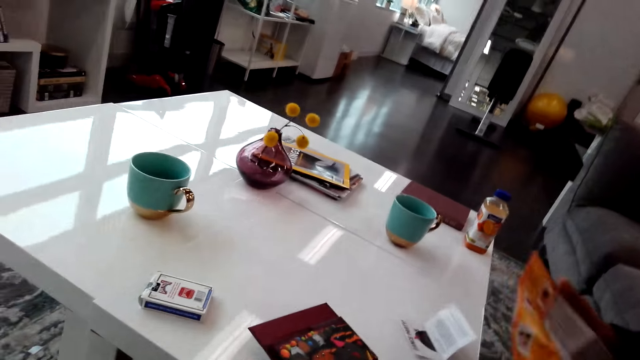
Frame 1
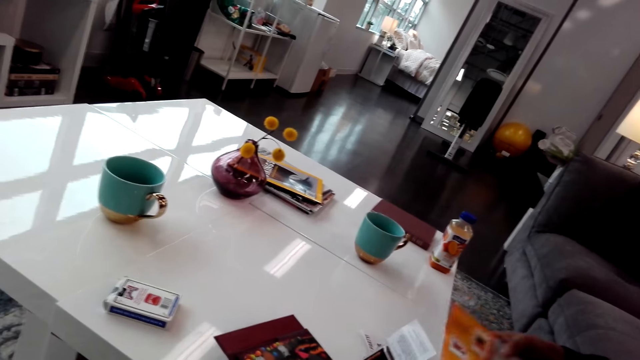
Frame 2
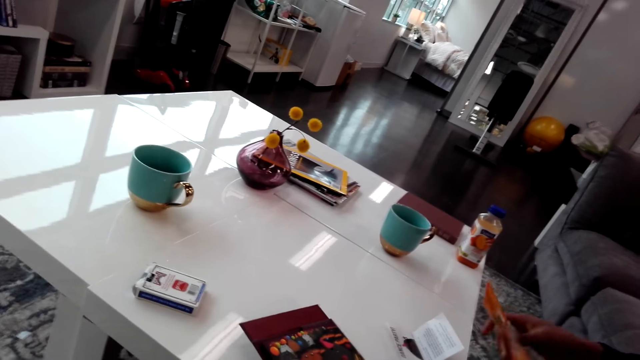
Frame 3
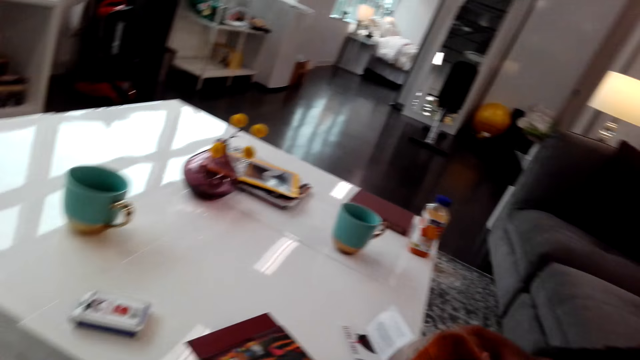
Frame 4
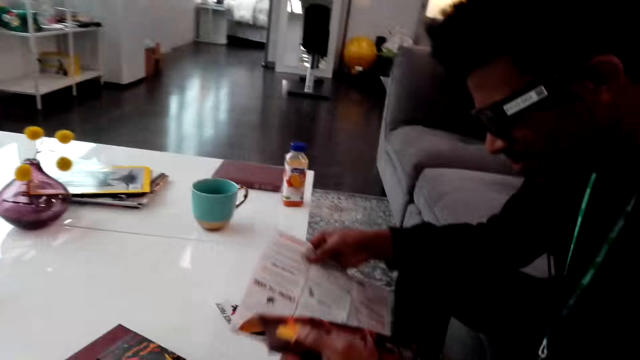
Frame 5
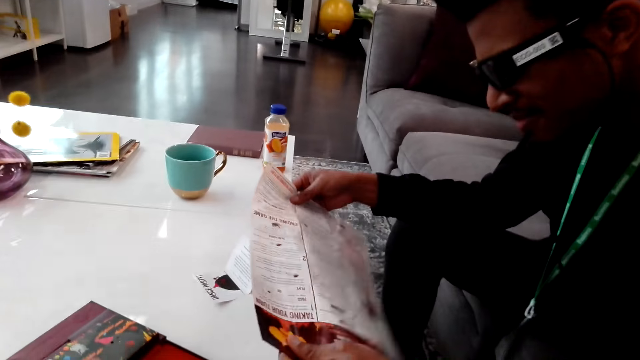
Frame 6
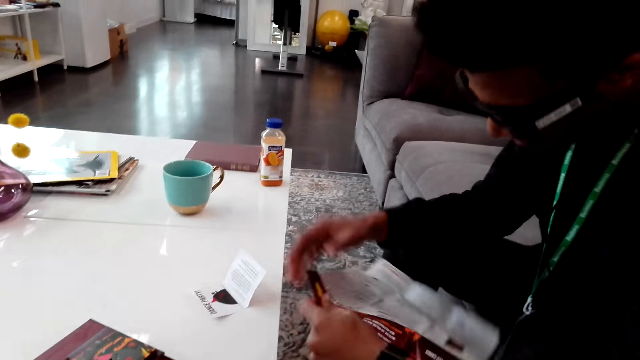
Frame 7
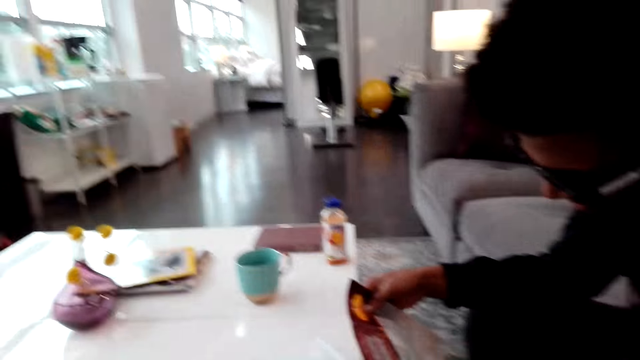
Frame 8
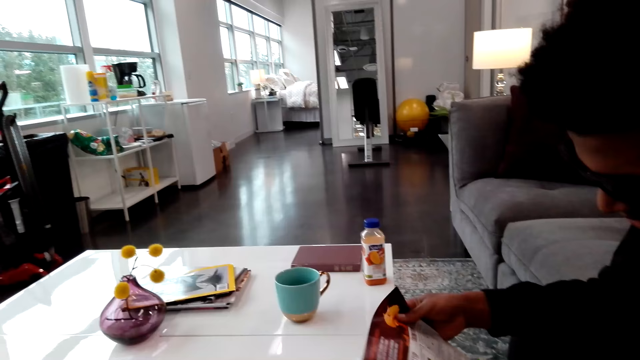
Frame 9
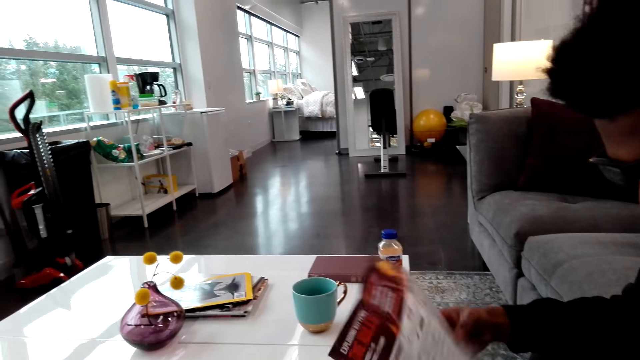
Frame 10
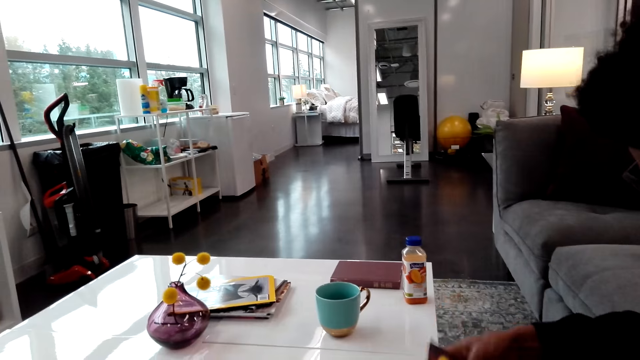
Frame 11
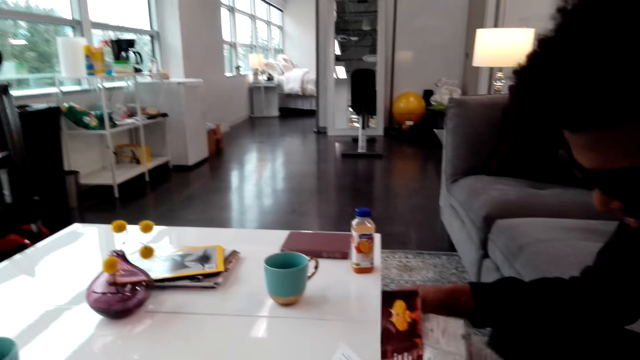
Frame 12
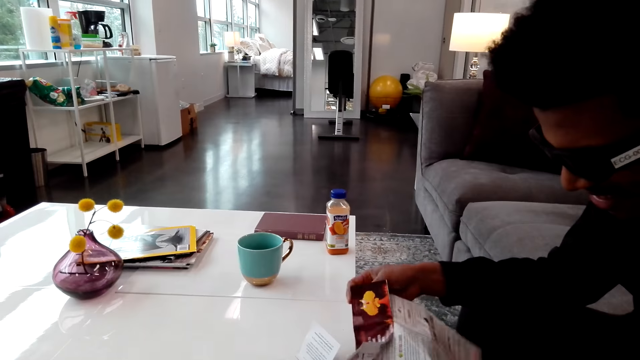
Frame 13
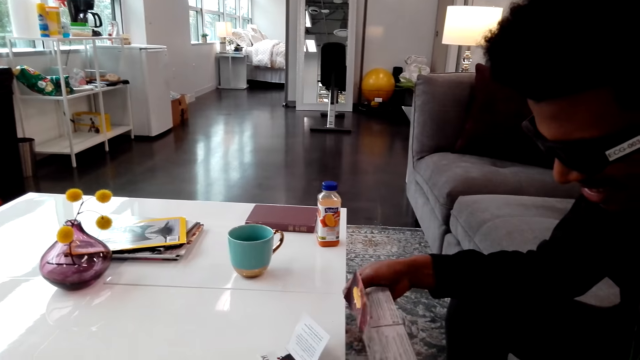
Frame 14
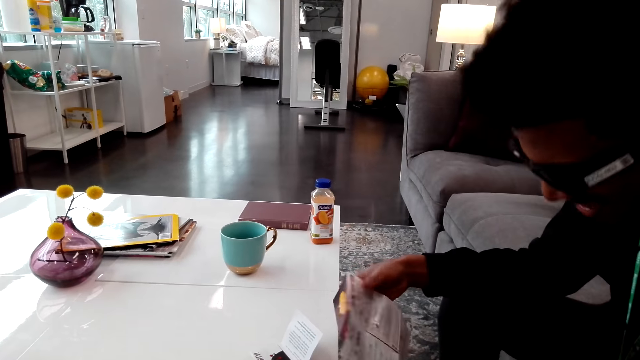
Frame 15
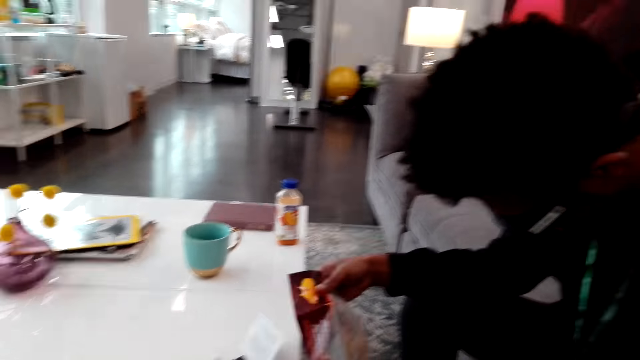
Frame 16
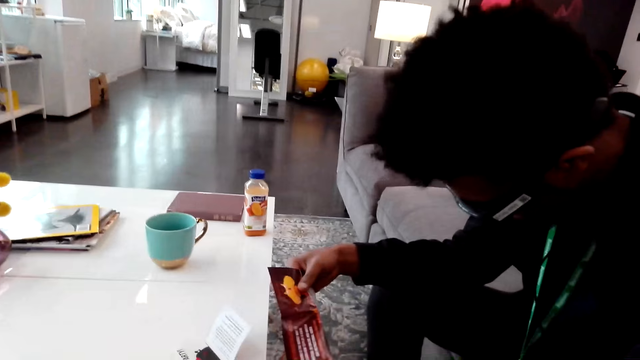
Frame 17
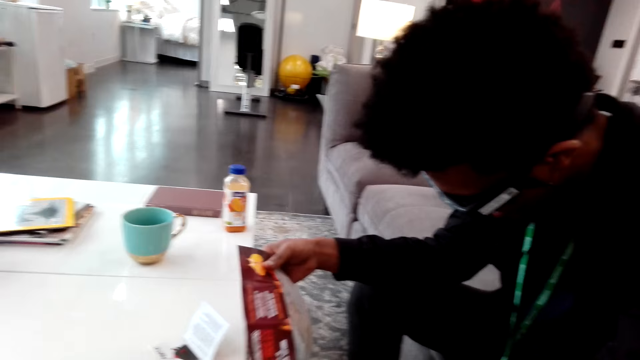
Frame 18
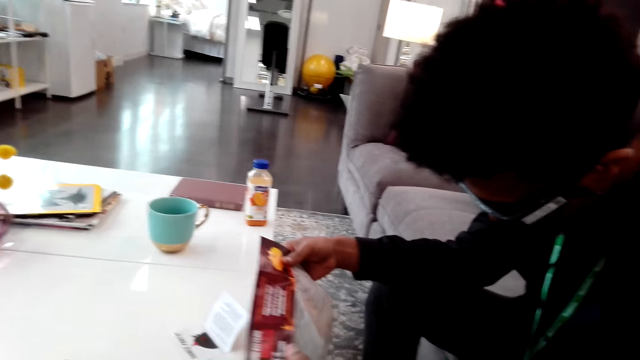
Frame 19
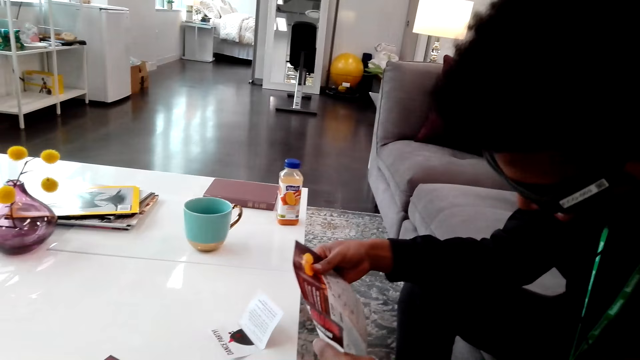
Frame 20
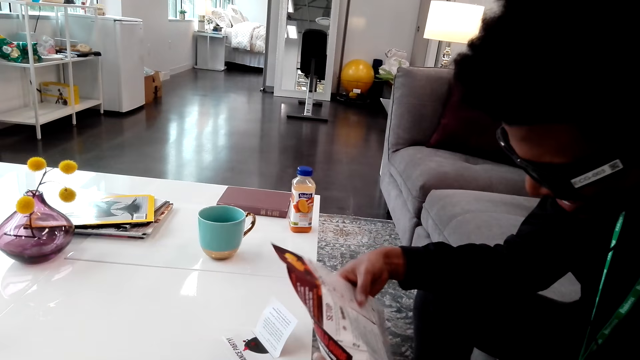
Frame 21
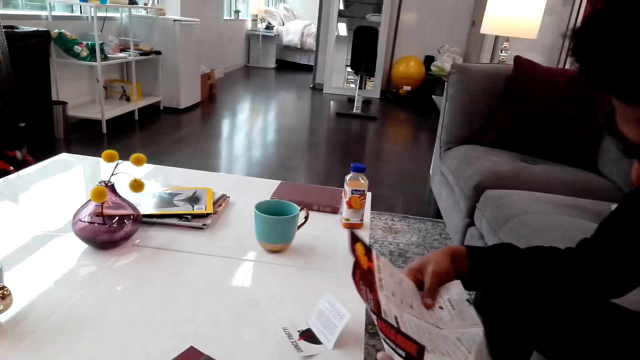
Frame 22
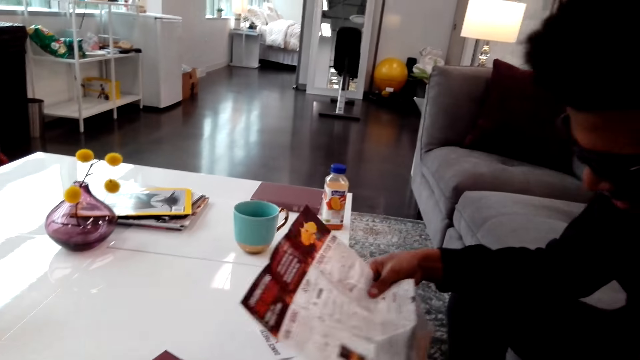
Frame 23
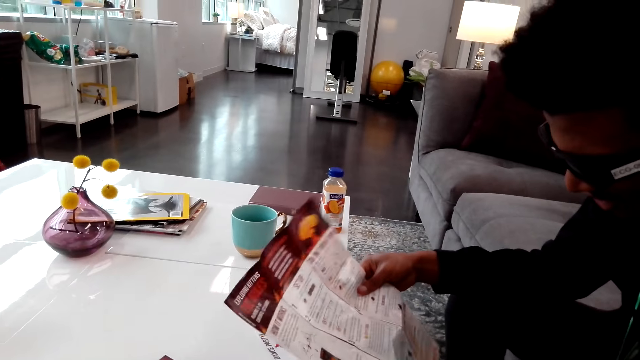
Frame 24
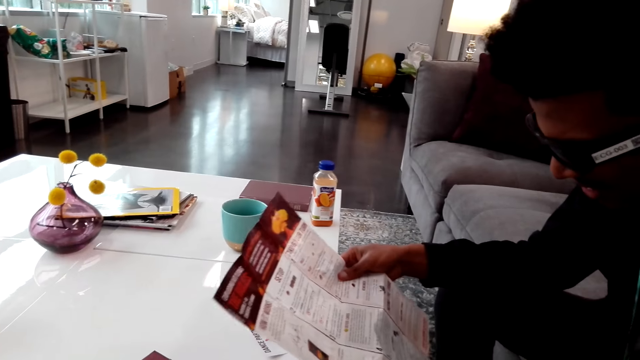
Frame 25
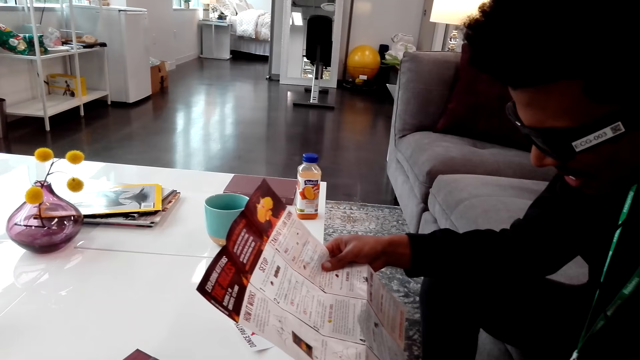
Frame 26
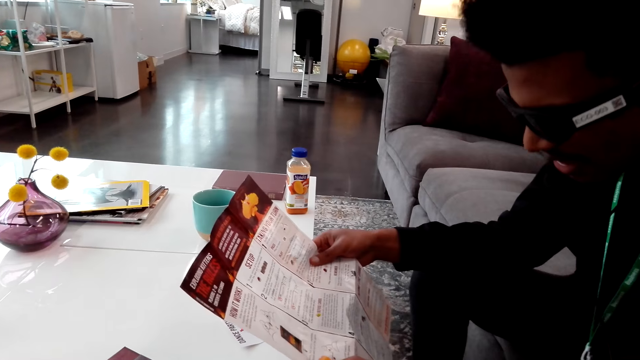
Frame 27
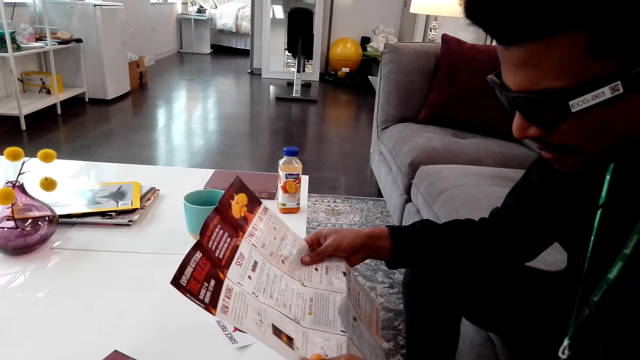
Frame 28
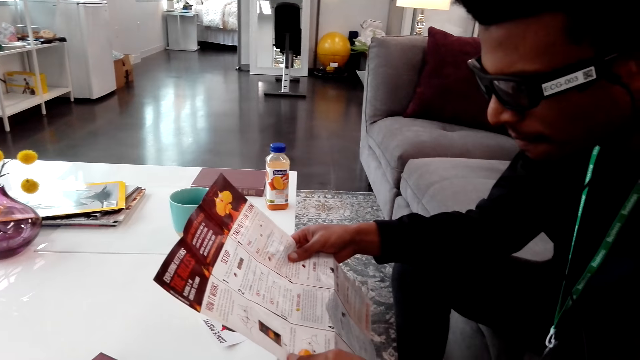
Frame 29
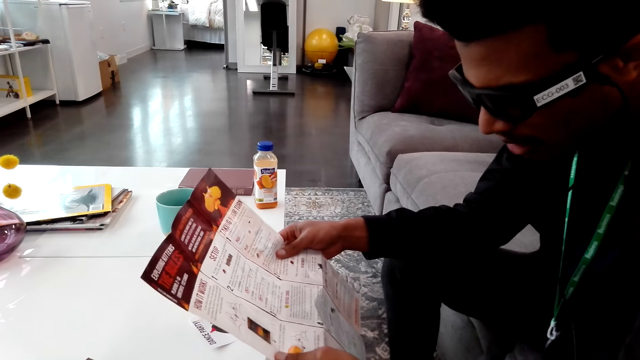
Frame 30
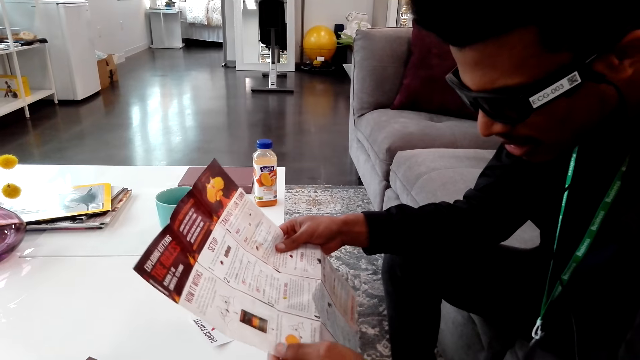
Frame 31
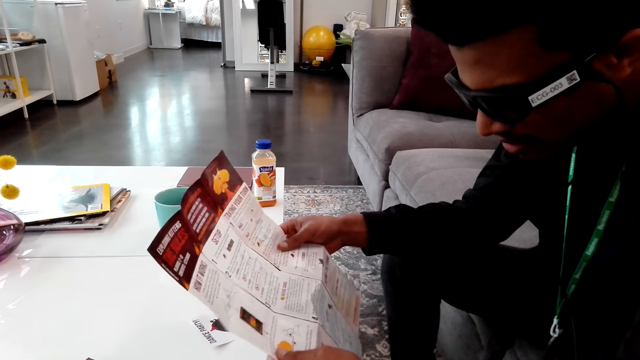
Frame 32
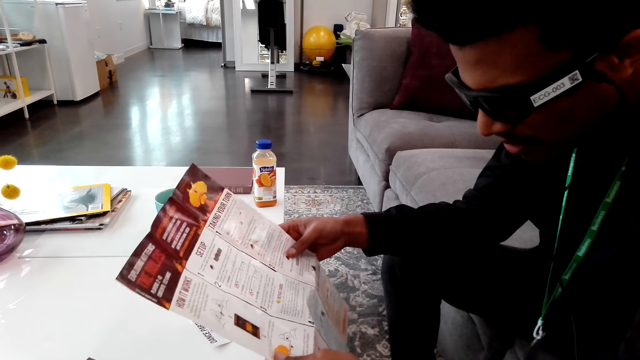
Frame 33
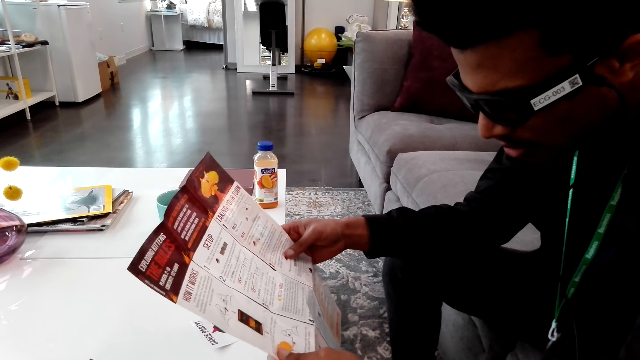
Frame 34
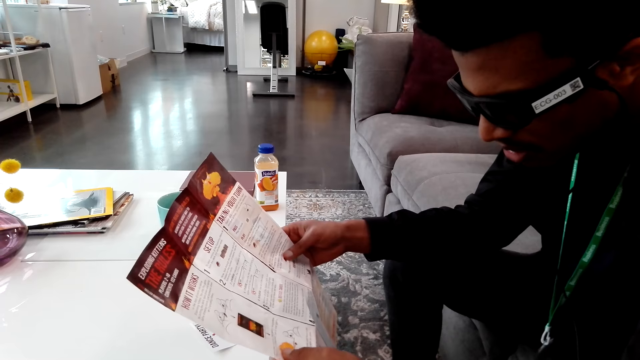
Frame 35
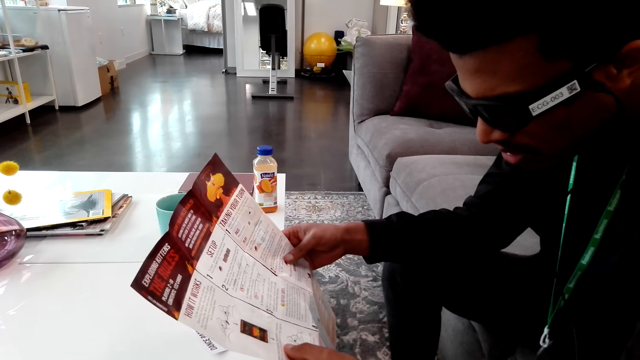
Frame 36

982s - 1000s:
A man holds a piece of paper. The man reads the piece of paper. The camera wearer reads a menu in the room.

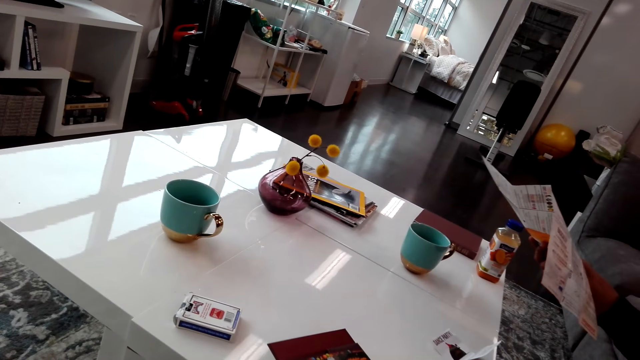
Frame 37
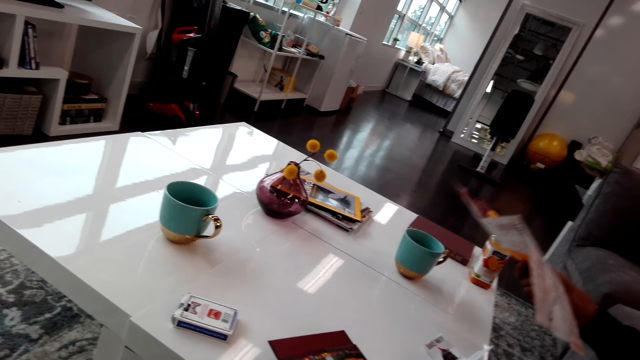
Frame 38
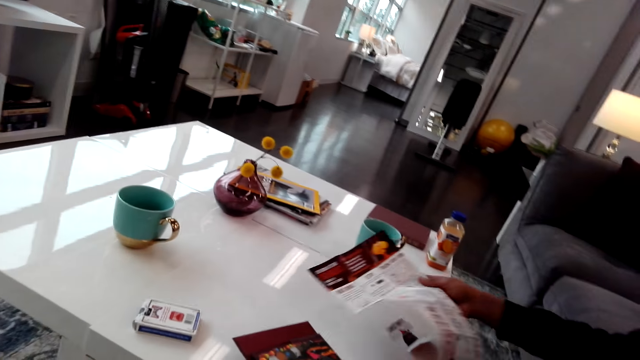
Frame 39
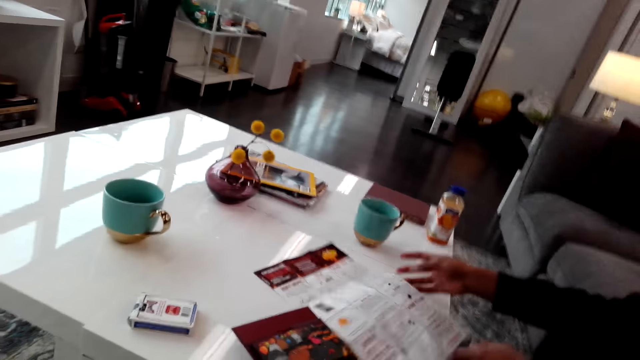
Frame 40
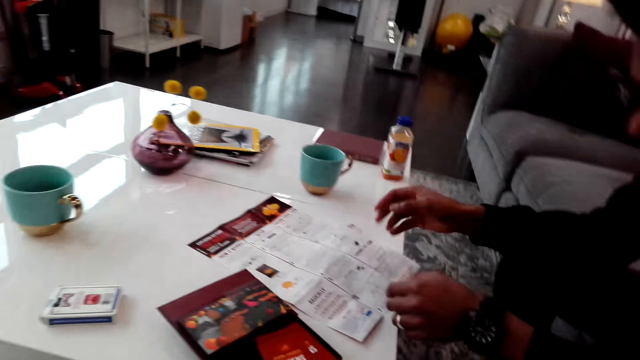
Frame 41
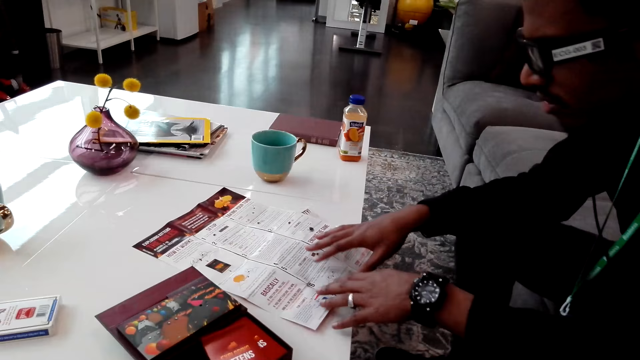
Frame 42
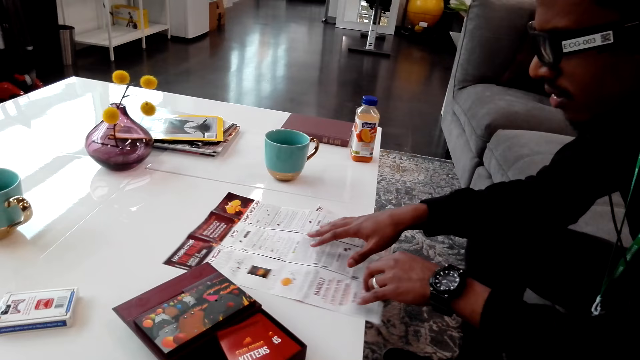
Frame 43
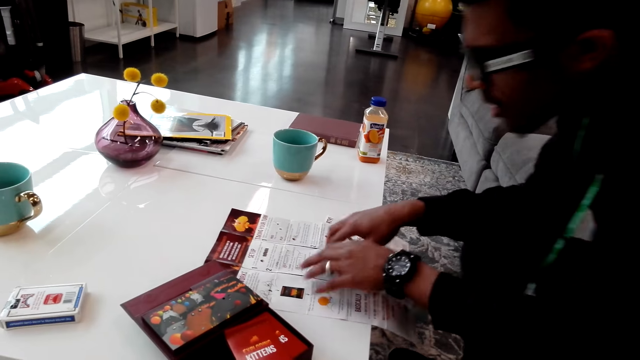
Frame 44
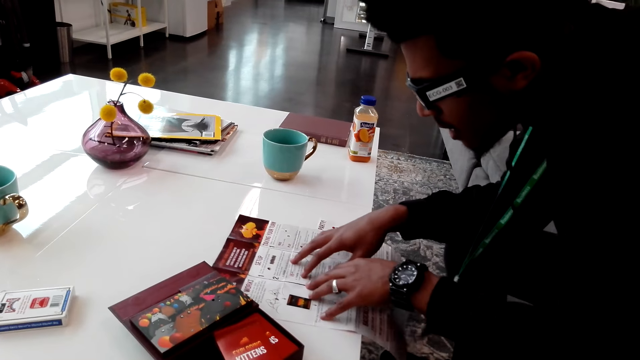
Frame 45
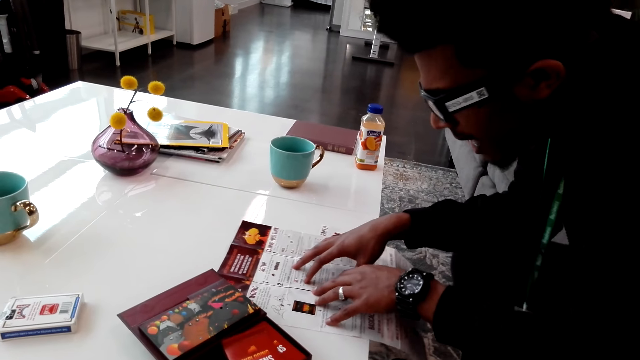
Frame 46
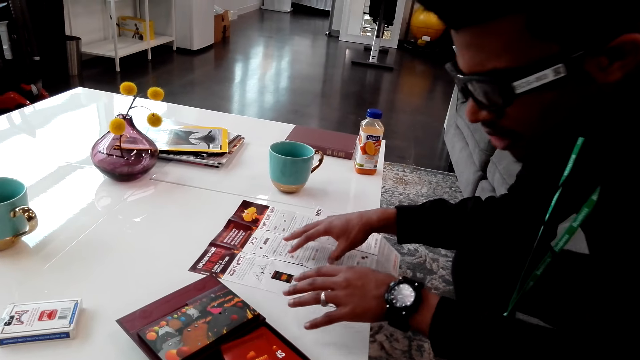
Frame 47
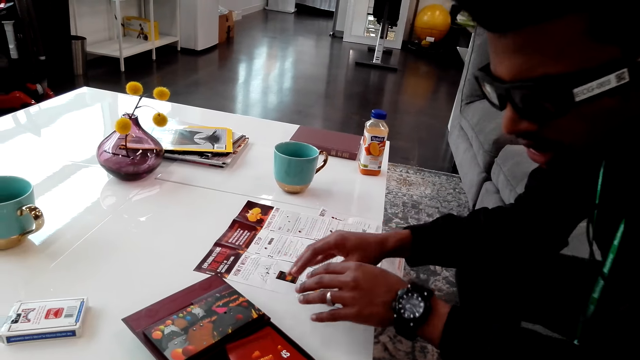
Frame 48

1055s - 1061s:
A man puts down a piece of paper. The man reads the piece of paper.
